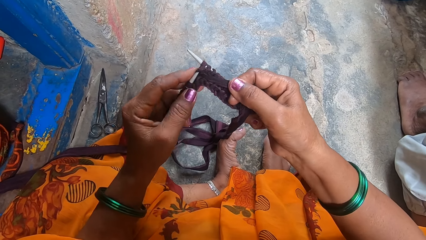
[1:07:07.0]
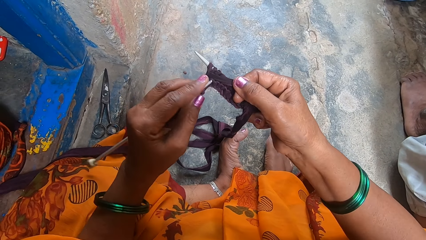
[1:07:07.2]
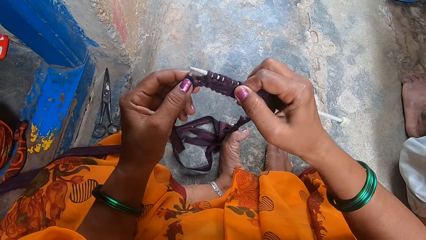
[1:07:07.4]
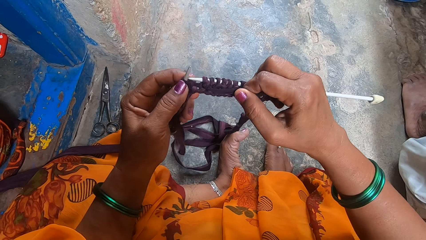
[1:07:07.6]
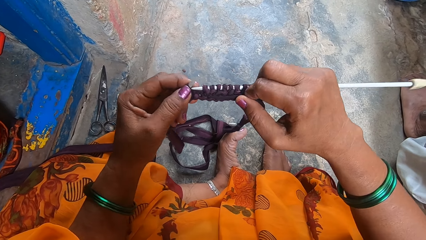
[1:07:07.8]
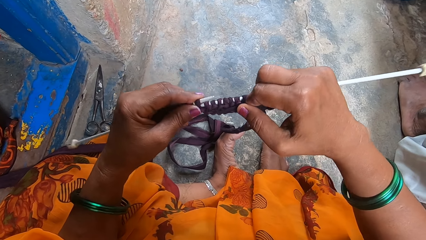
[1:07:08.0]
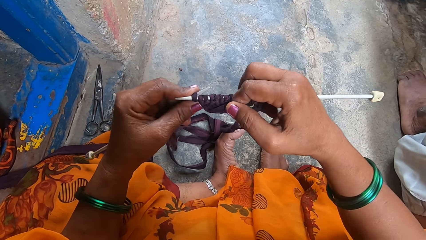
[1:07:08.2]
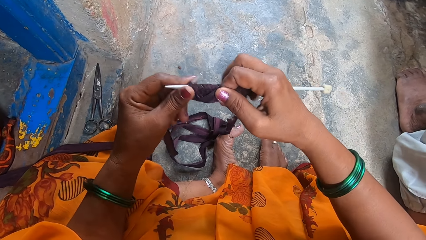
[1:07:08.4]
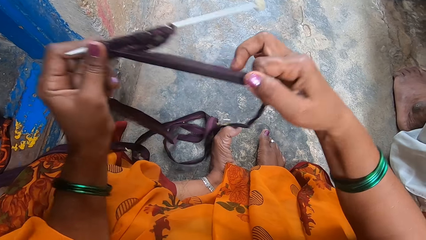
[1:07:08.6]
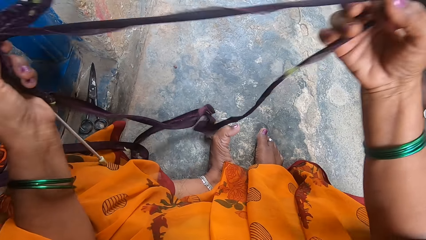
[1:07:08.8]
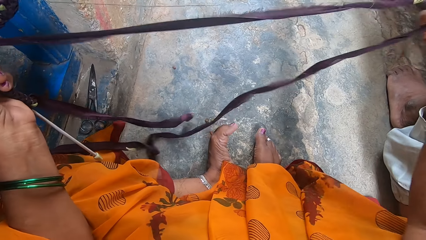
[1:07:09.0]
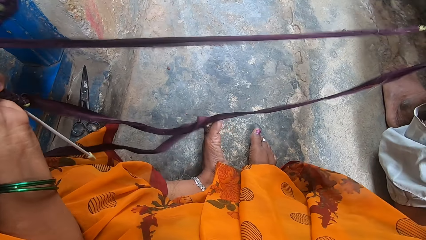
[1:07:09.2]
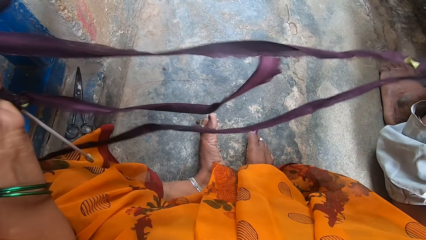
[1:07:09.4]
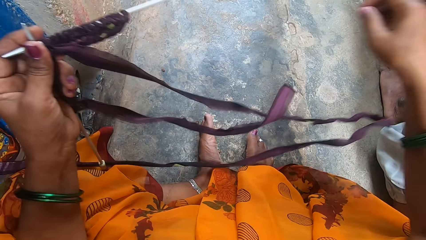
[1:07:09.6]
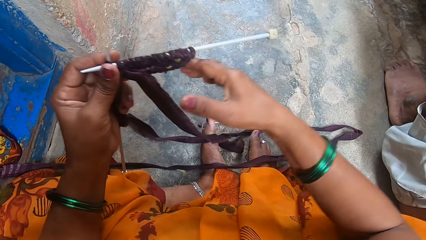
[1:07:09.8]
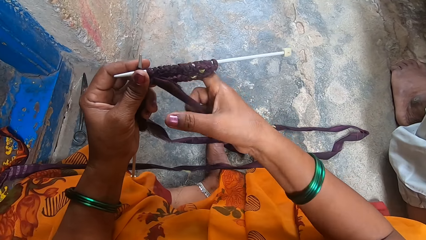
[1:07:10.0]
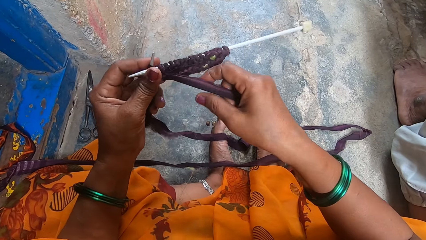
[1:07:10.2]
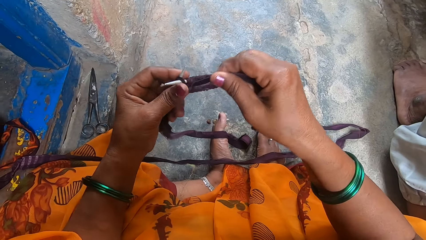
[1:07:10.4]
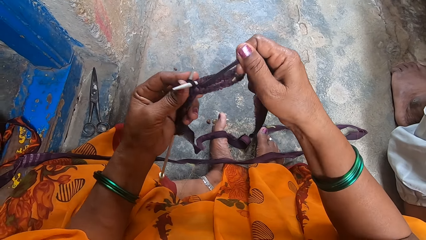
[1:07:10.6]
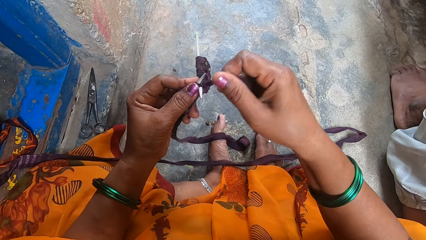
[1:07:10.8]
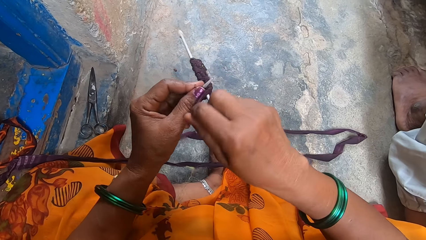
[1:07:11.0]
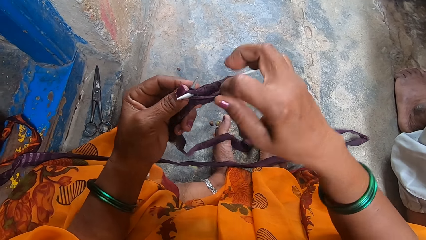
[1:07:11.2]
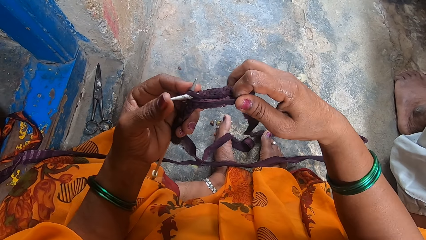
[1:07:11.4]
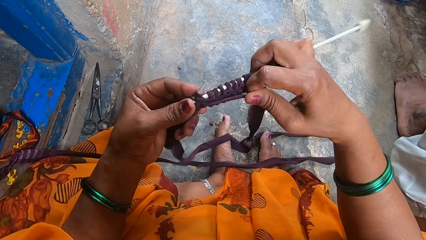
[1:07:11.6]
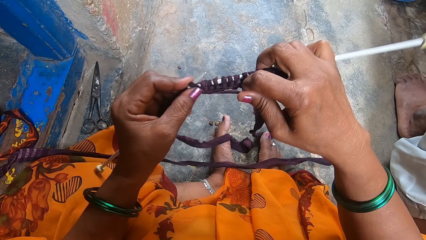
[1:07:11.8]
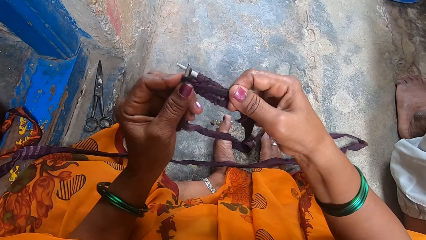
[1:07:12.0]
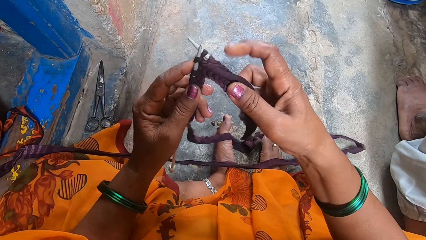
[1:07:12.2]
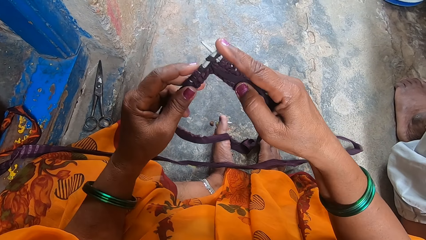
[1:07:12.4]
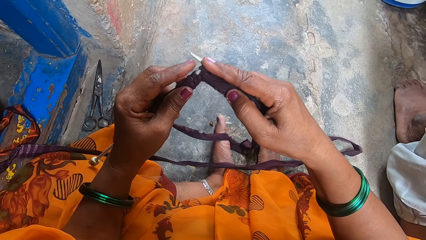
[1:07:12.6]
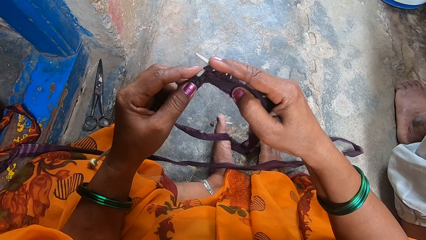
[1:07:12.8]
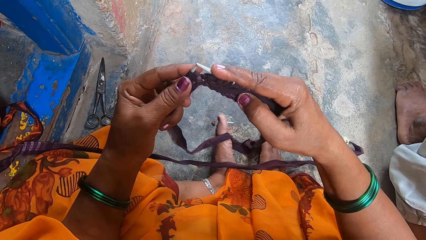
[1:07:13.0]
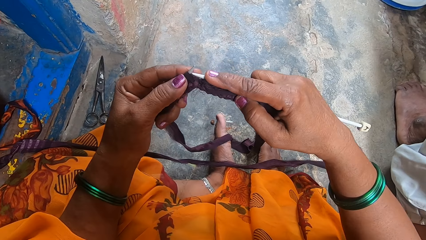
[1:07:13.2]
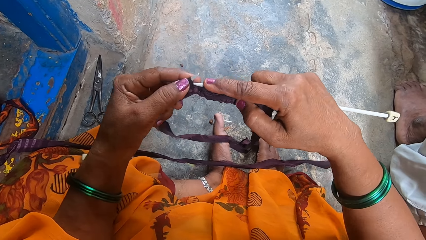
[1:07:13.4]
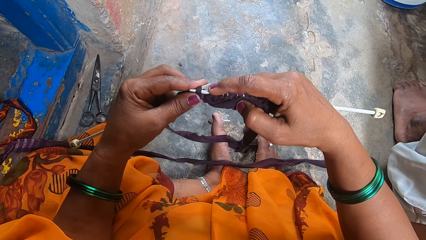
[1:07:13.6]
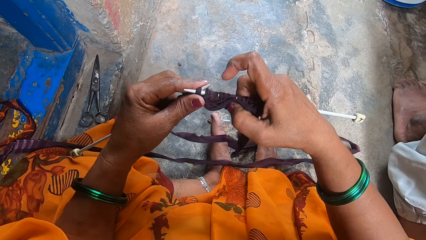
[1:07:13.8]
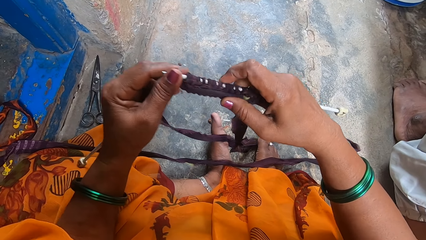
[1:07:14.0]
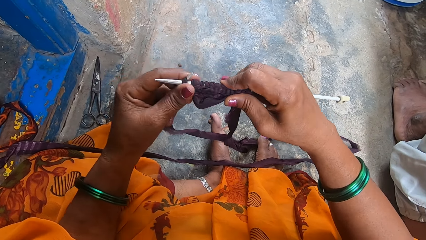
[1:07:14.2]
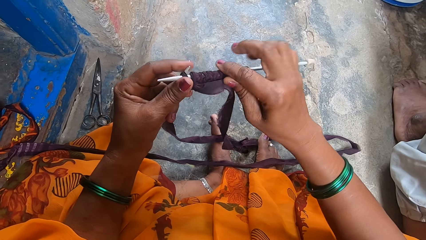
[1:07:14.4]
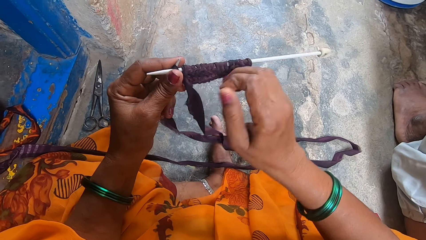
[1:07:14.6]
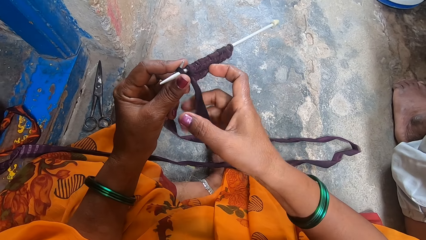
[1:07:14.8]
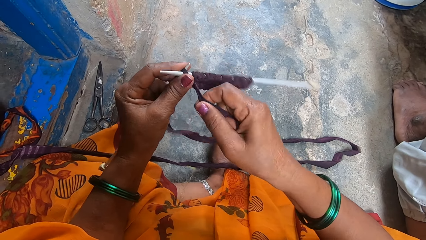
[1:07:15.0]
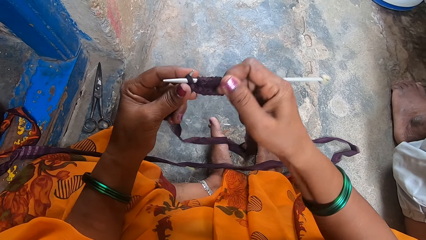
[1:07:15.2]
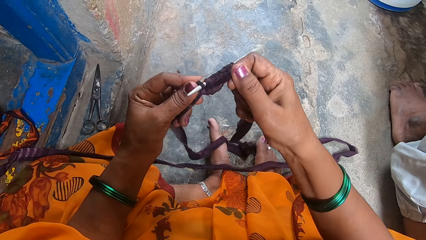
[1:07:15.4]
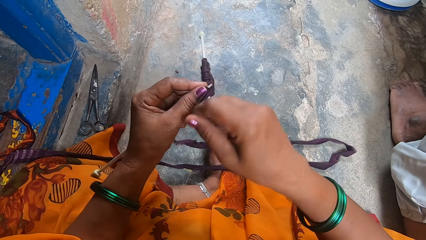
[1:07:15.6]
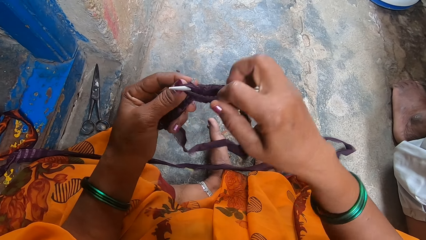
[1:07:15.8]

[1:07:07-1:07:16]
The camera wearer stretches out the cloth strip with the right hand. They knit.

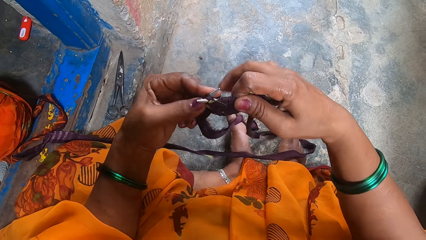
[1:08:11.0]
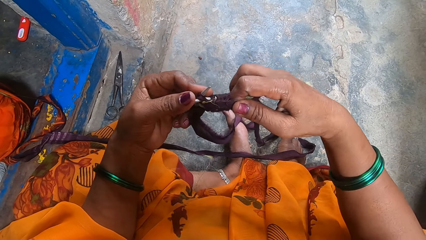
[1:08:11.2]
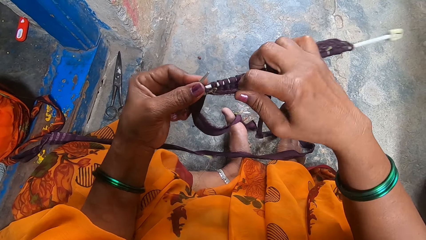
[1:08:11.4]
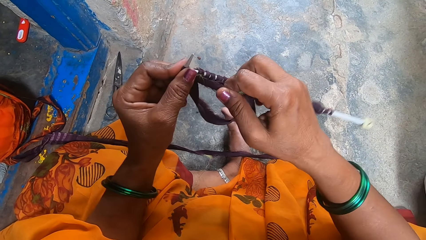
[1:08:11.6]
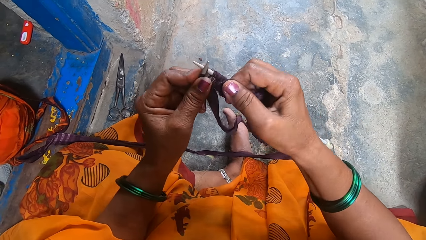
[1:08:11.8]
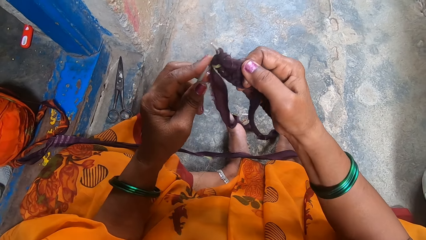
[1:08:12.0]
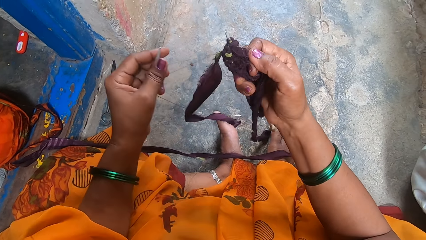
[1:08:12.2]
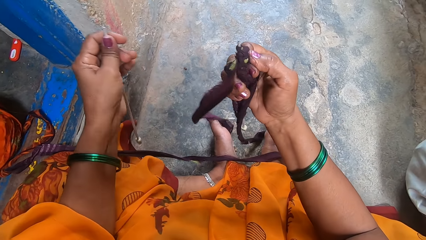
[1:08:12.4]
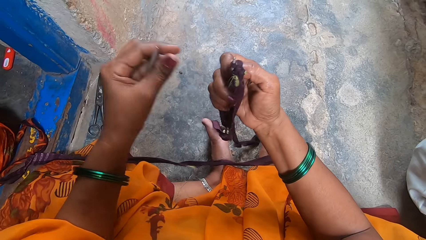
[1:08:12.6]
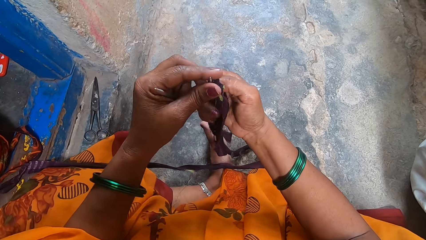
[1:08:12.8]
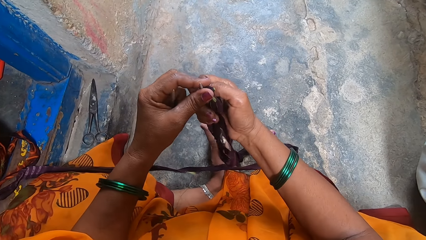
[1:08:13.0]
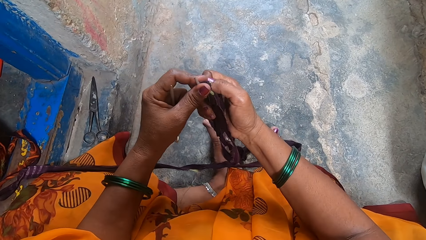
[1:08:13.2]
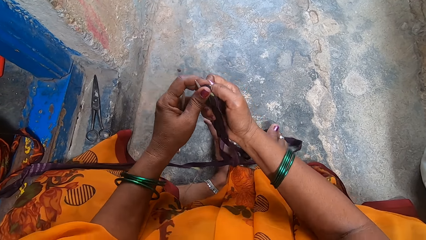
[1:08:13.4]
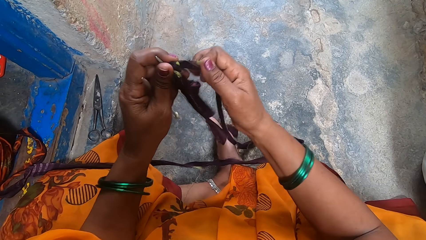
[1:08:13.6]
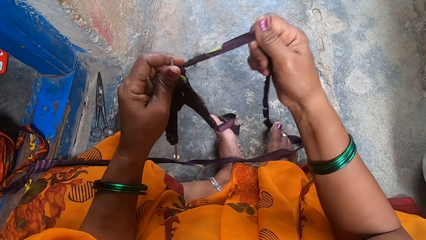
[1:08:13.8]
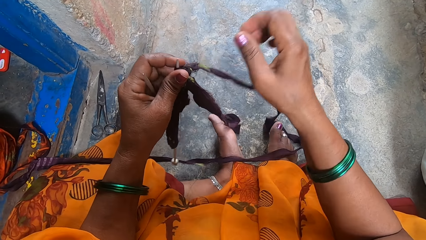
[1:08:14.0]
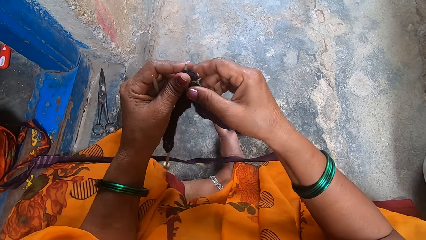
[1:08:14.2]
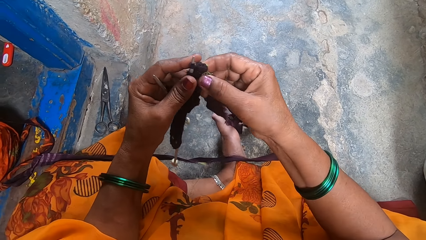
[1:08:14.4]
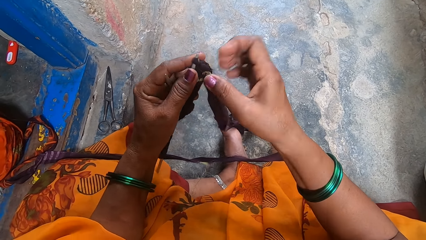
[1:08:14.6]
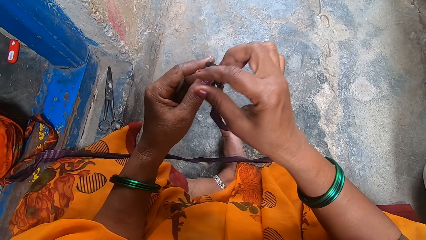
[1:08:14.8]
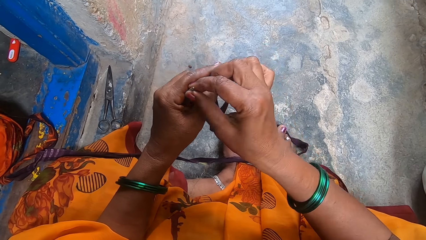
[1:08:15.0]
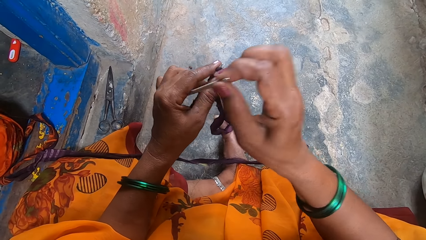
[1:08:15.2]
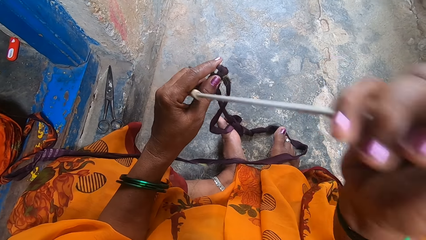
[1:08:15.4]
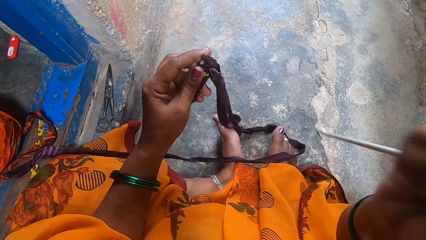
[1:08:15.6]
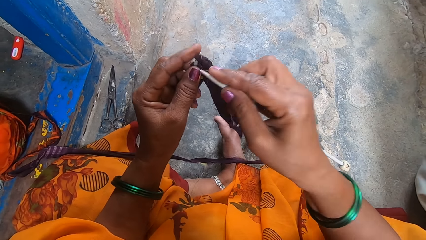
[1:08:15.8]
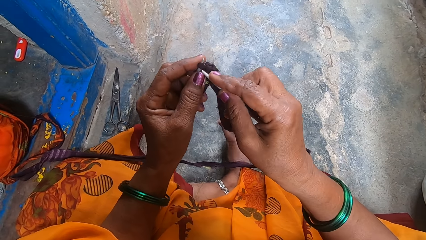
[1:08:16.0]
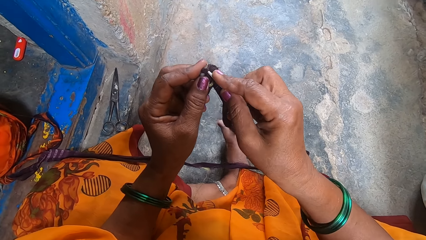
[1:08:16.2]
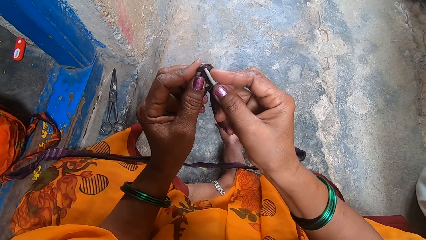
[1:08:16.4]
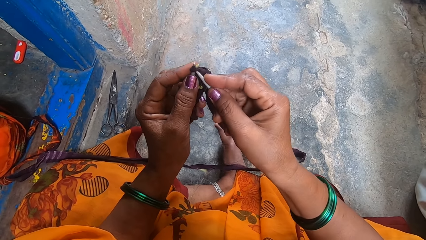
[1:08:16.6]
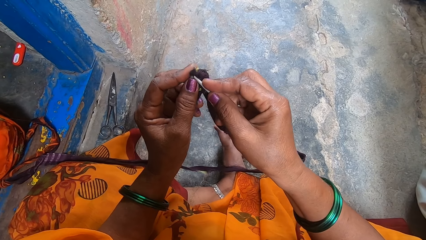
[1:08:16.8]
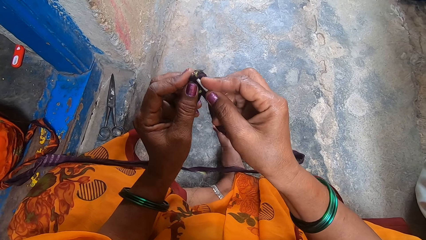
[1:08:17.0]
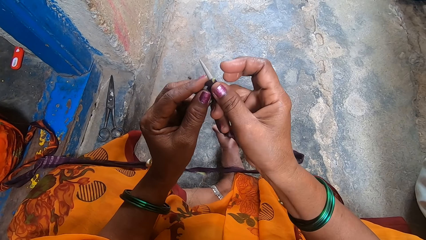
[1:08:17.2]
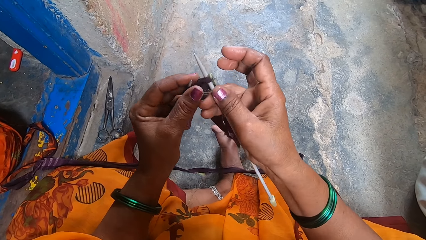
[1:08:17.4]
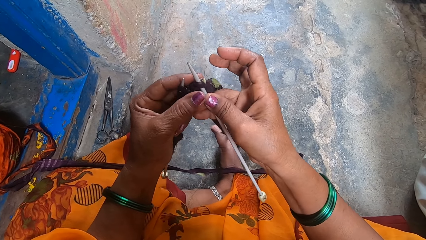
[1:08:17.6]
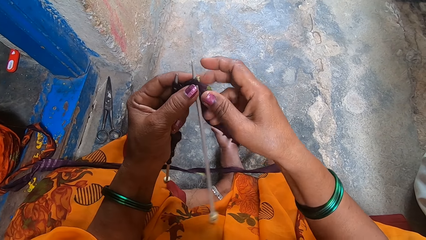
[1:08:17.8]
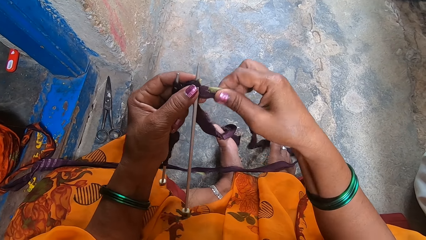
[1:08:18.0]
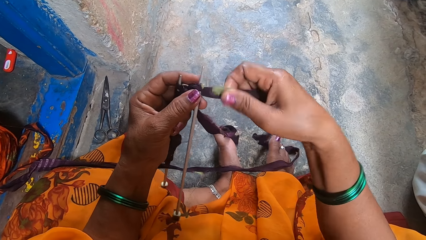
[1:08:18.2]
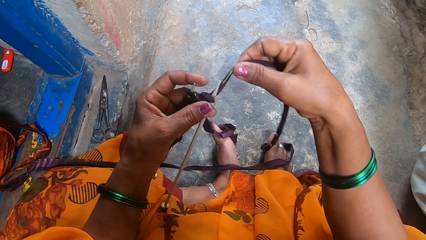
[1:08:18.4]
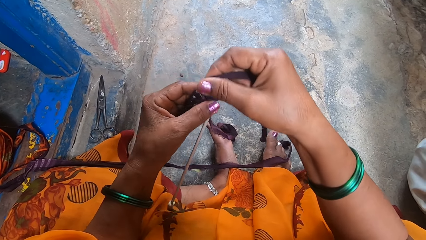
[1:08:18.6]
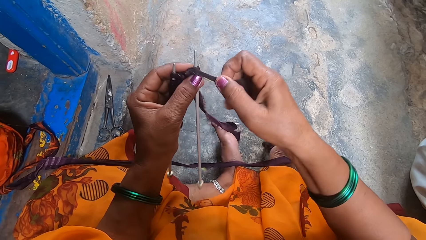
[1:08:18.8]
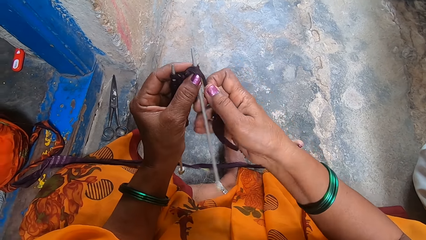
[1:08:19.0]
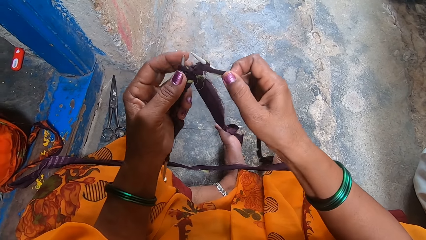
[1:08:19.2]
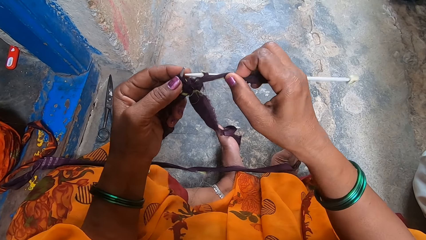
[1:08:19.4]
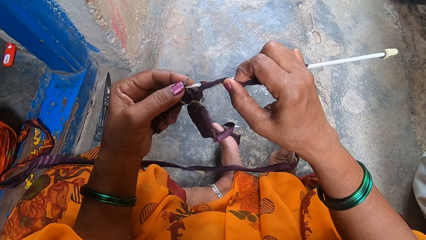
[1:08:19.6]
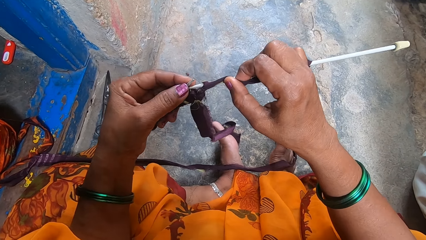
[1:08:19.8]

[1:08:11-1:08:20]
The camera wearer moves the left hand with one needle off something. They pick something with the left hand. They stretch the thread with the right hand. They hold something with both hands. They pick the knitting needle from the left hand with the right hand. They knit. They knit a fabric with the knitting needle.
